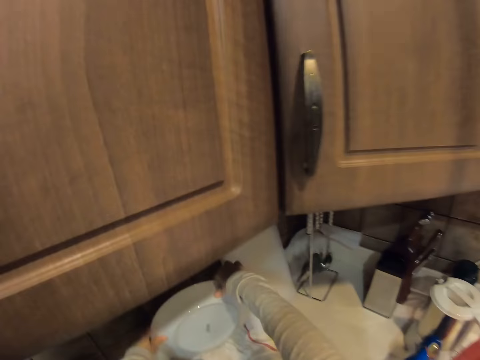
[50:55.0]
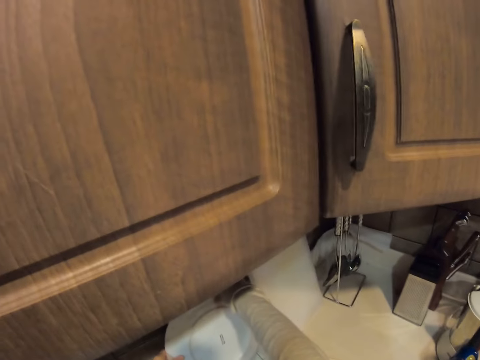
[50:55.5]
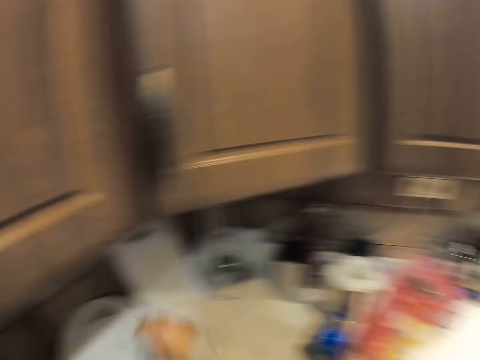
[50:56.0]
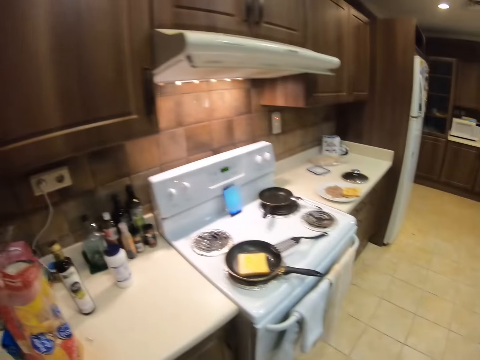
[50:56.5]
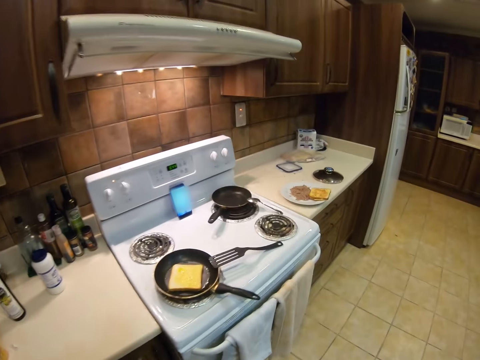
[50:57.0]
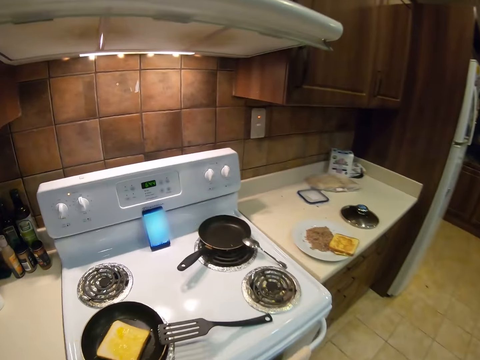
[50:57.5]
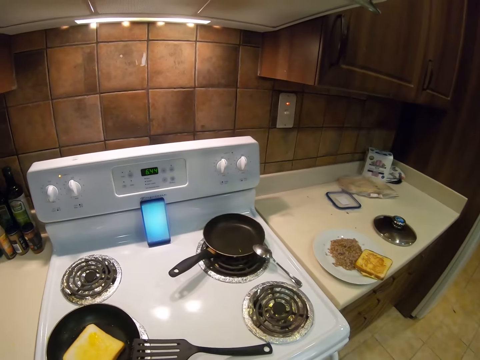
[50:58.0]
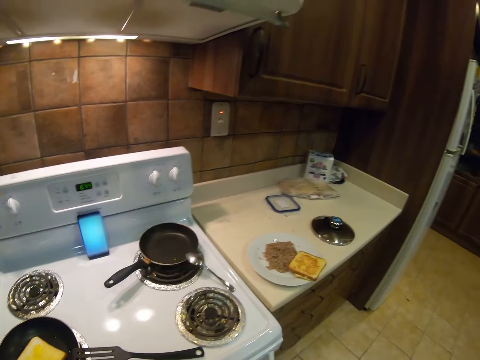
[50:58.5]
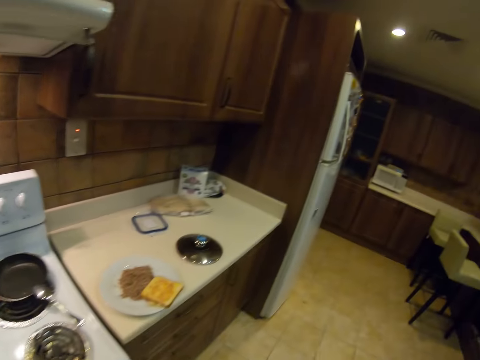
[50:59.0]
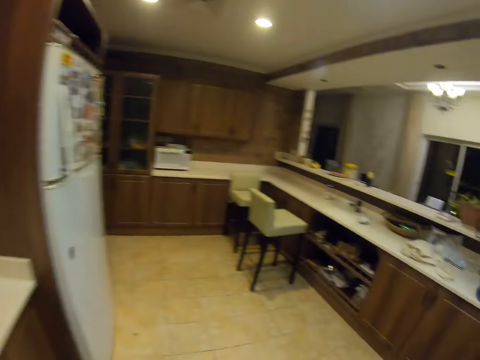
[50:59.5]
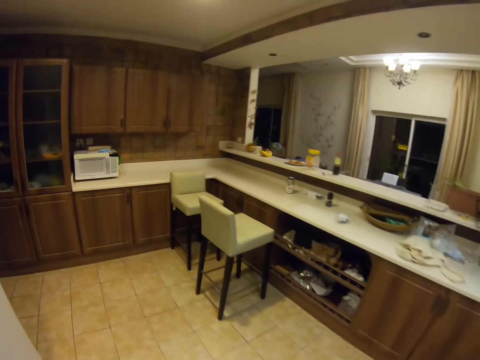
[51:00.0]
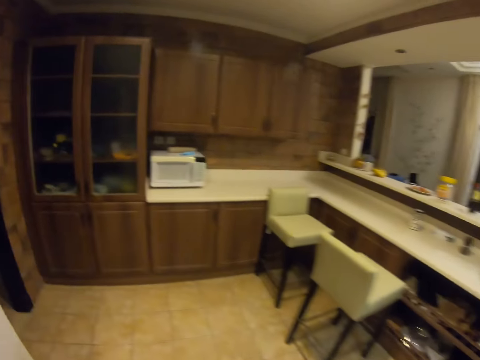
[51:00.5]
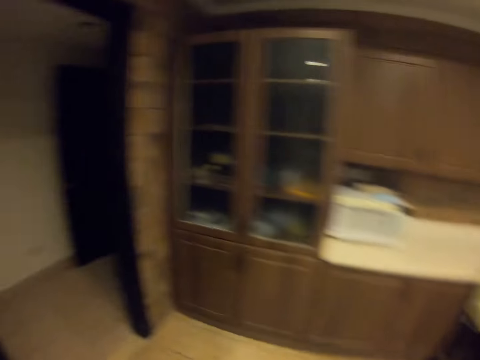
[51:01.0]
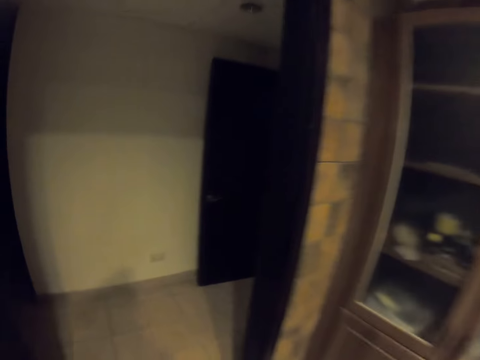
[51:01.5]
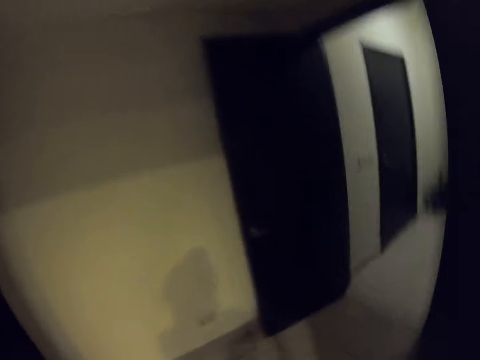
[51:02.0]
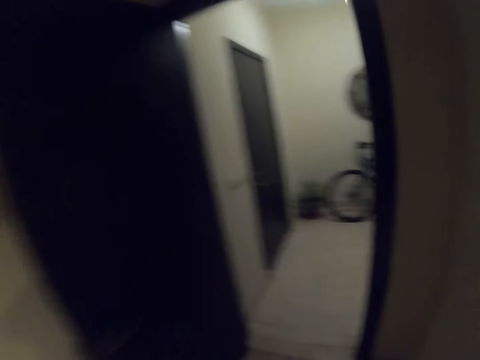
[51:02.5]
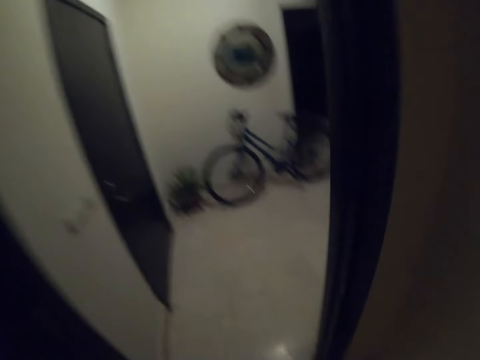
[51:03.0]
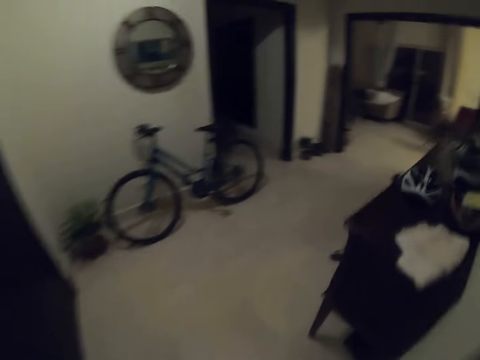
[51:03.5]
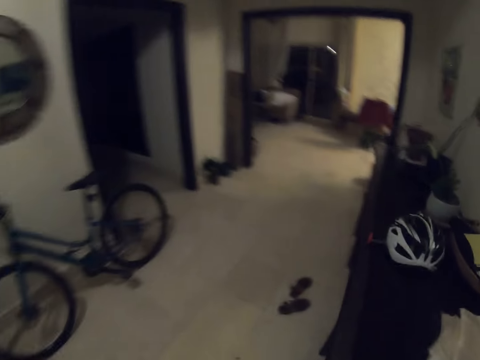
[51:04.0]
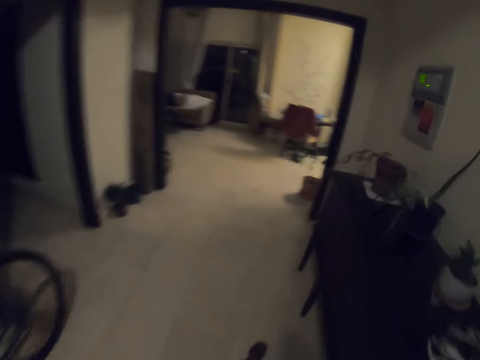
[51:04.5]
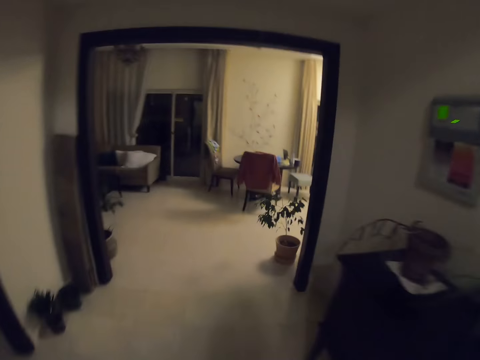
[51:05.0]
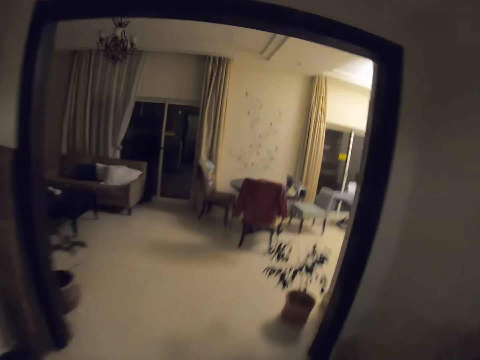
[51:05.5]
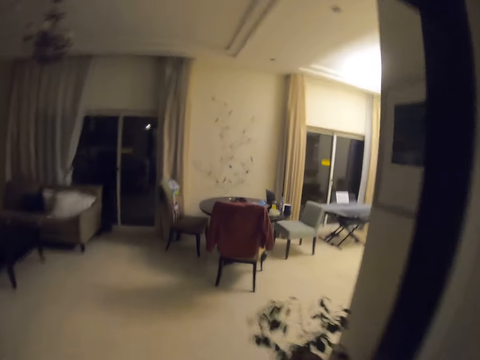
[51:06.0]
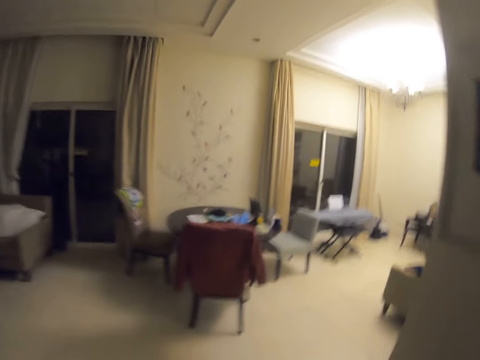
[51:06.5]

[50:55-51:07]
The camera wearer puts the plate on the kitchen table against the wall with both hands. A man converses with the camera wearer on a phone call. The camera wearer responds to the man on the phone call. They walk inside the house towards the living room.

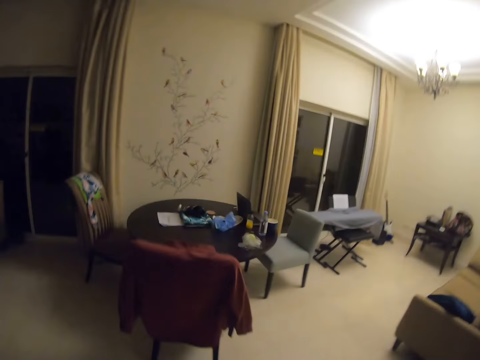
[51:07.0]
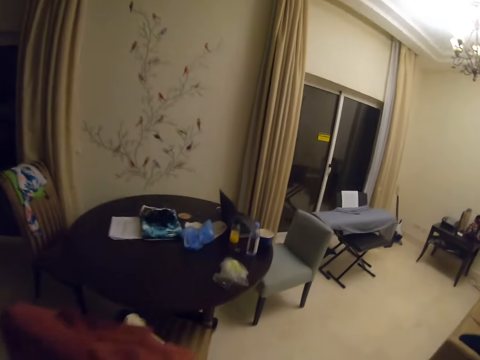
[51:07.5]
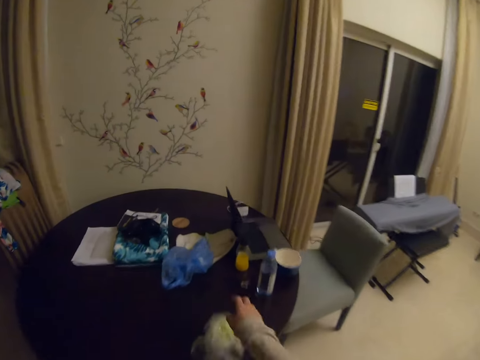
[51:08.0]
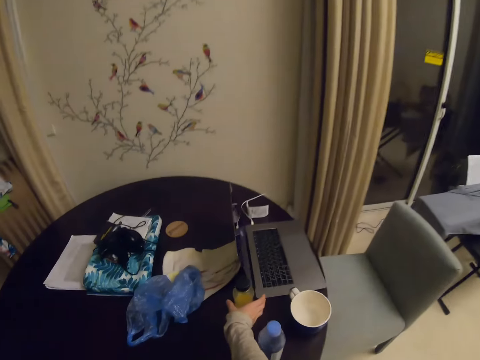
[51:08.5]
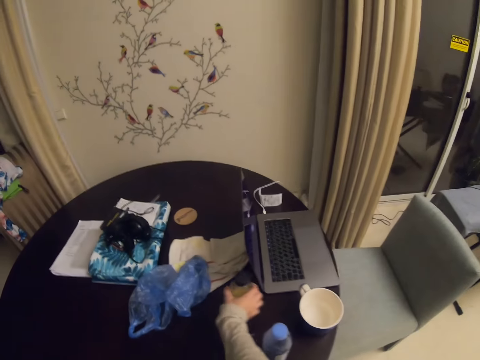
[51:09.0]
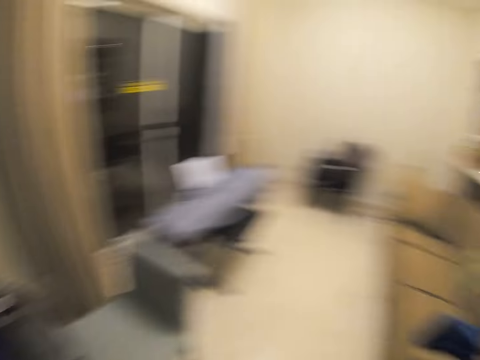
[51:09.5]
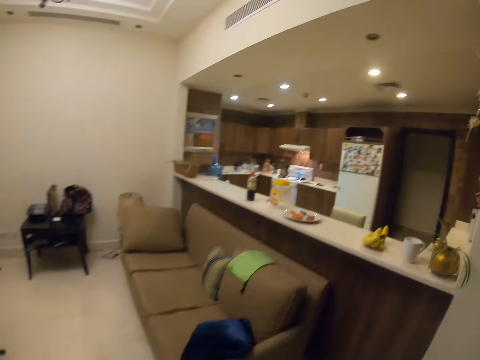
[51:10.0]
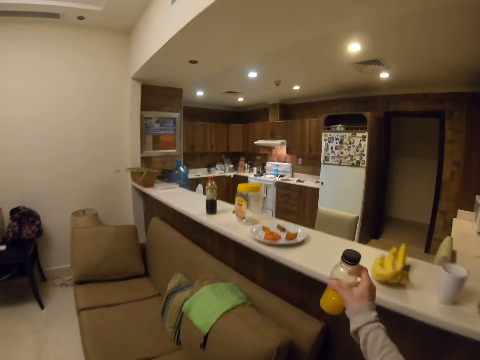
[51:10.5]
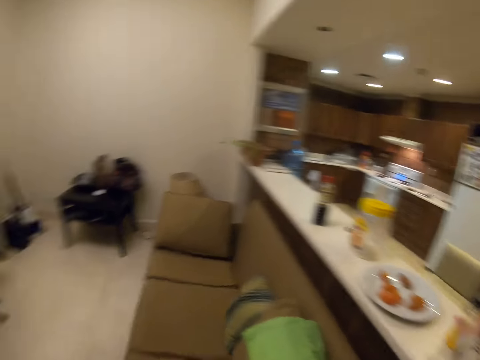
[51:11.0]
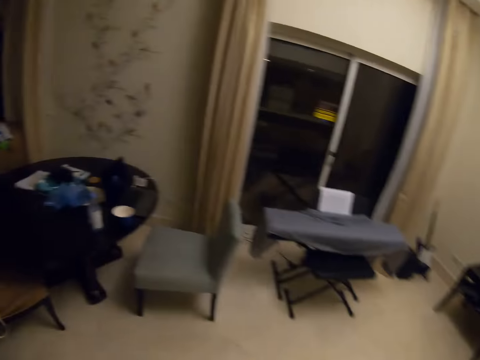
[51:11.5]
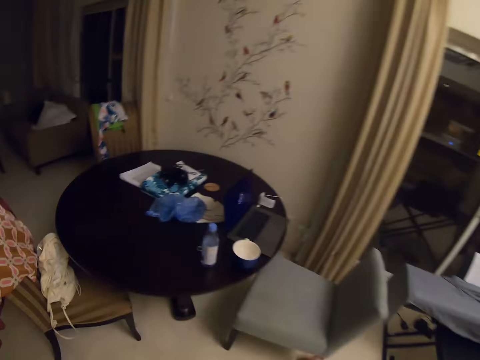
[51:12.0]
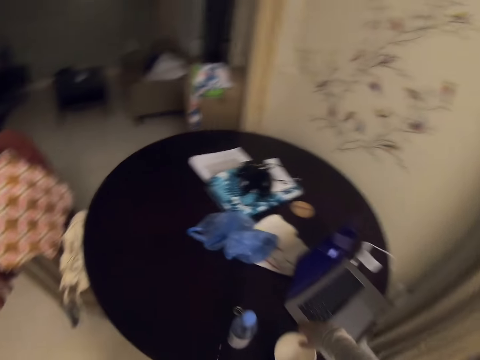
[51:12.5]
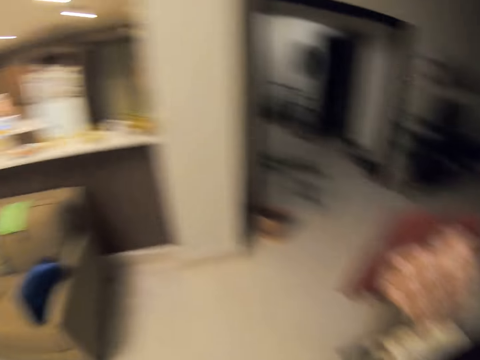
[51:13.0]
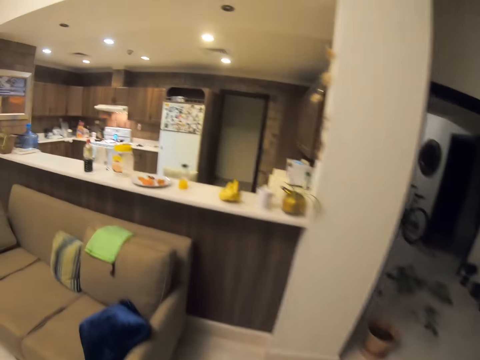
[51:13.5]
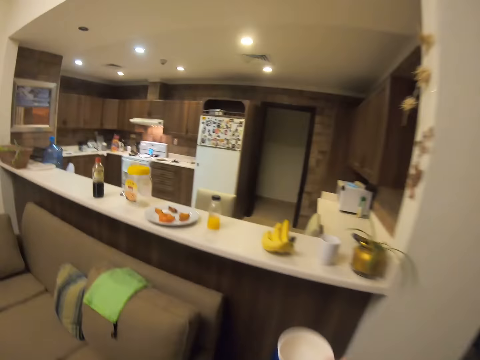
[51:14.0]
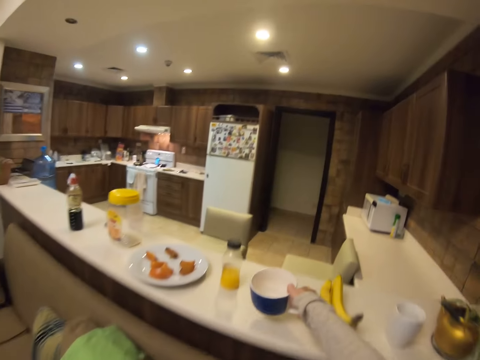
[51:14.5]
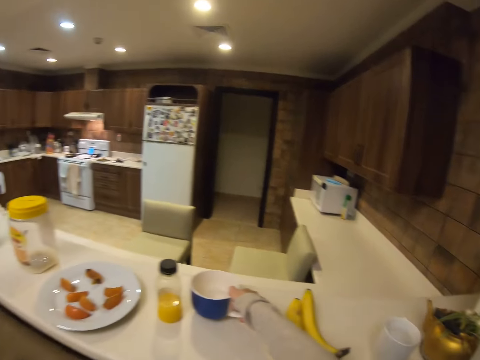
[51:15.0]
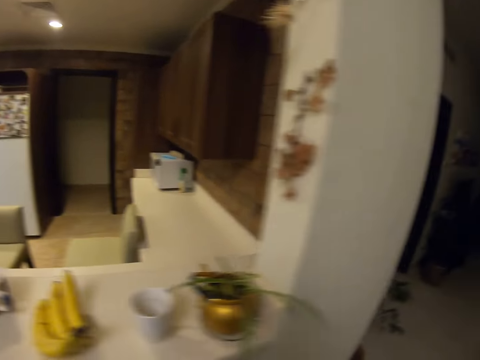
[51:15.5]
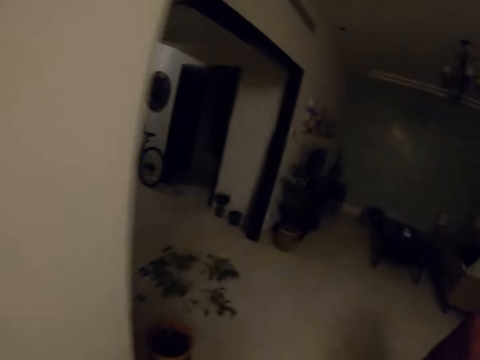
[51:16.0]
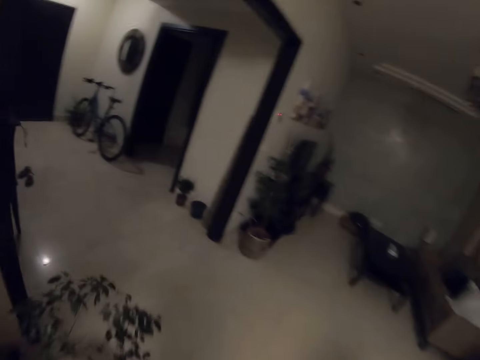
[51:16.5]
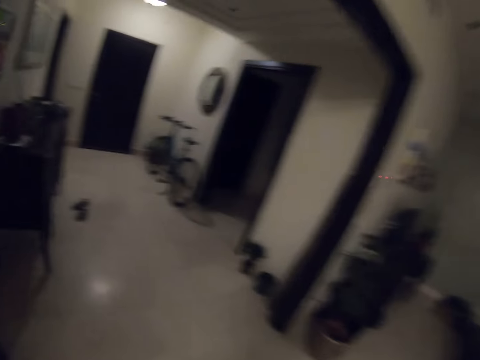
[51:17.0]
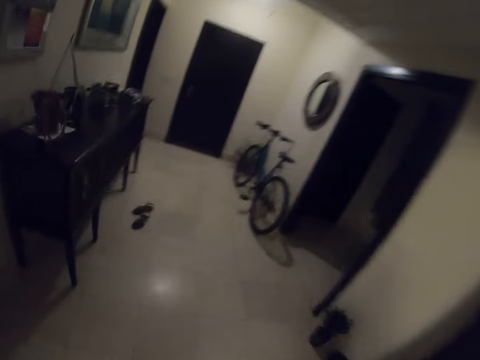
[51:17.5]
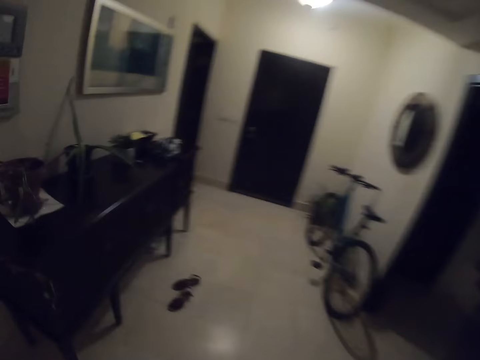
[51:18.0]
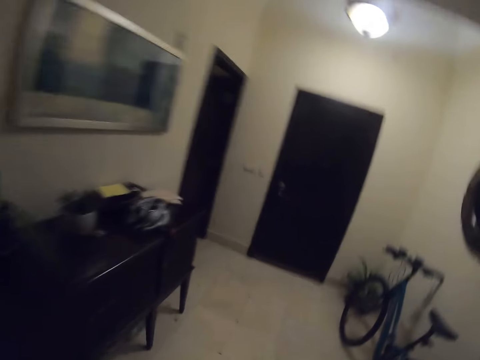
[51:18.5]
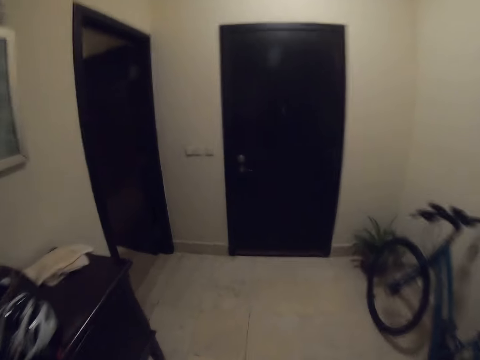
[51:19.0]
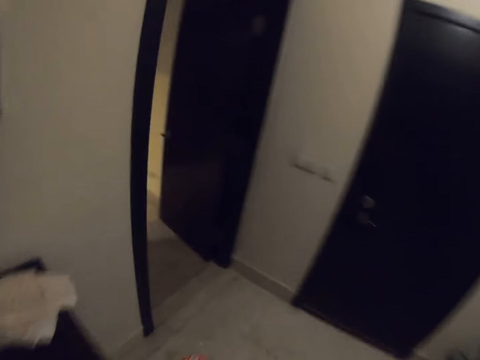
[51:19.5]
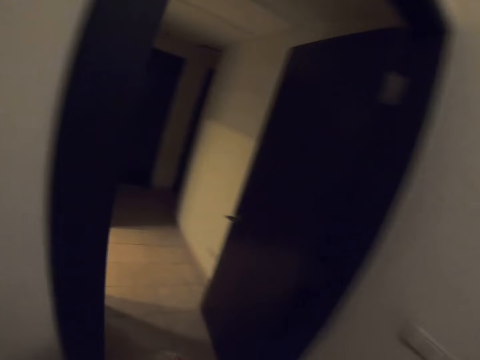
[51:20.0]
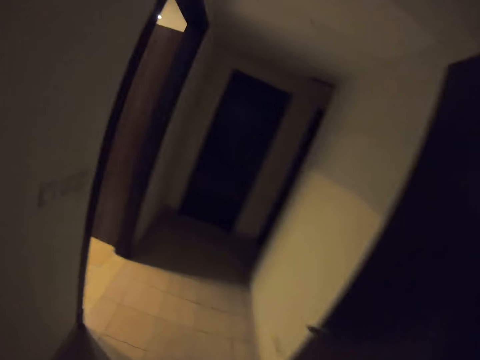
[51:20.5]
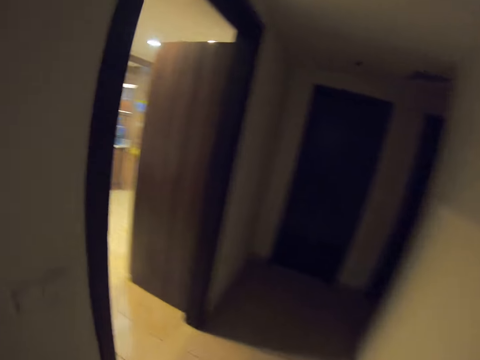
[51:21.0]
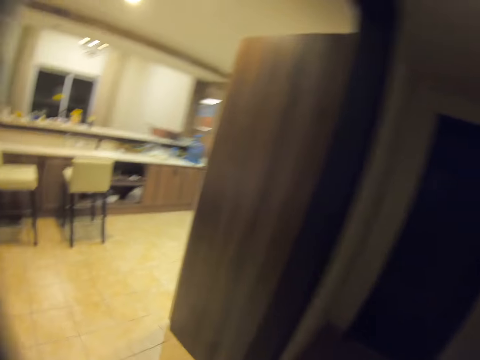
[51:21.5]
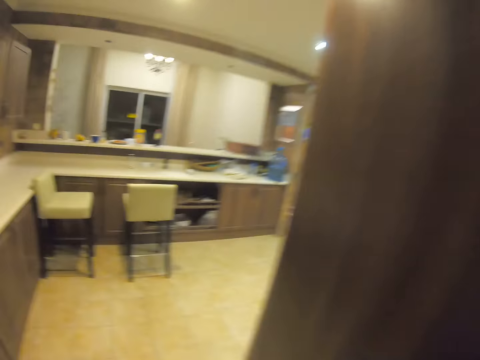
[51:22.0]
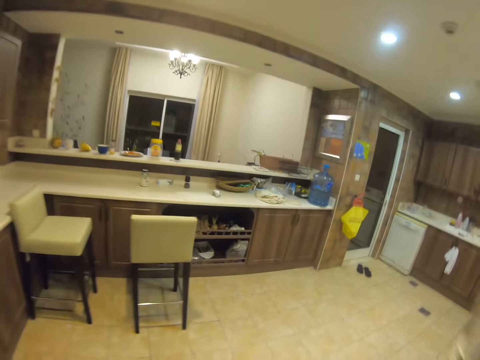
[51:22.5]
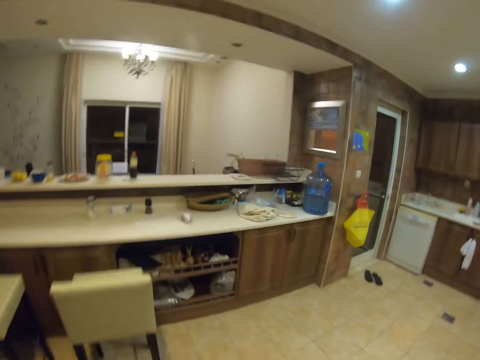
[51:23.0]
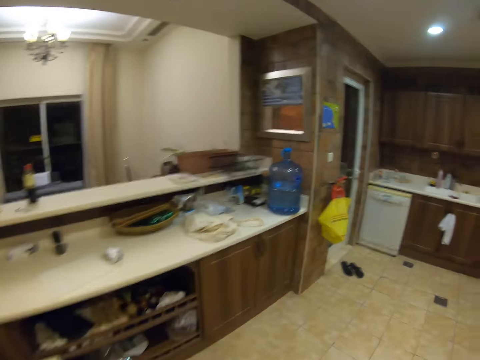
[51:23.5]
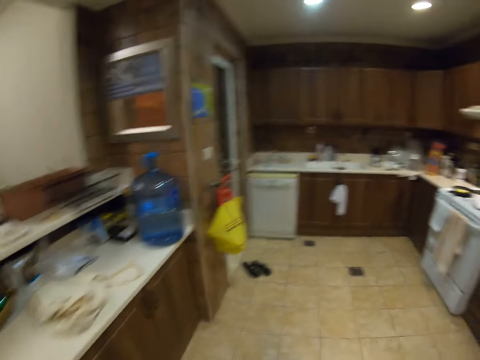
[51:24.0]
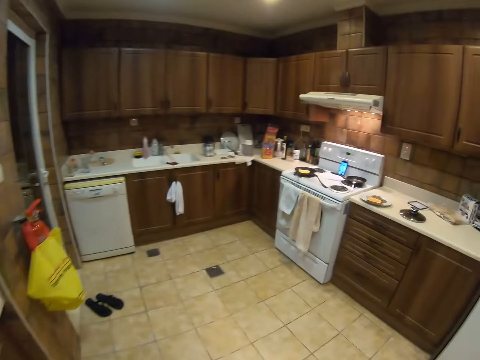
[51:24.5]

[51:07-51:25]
The camera wearer responds to a man on the phone call. She picks a bottle from the table. She turns round and walks. She puts the bottle on the kitchen counter. She turns round and walks. She picks a cup from the table with her right hand. She turns round and walks. She puts the cup on the kitchen counter with her right hand. She walks back to the kitchen. She walks in the kitchen.
